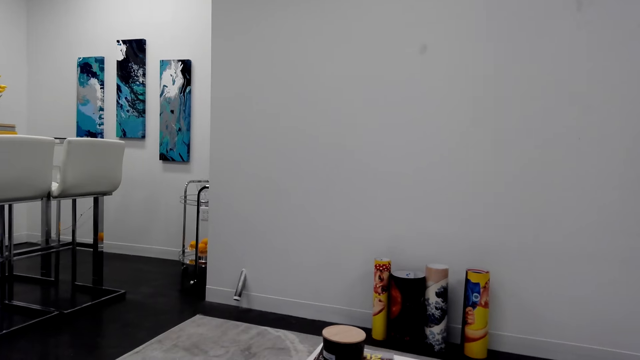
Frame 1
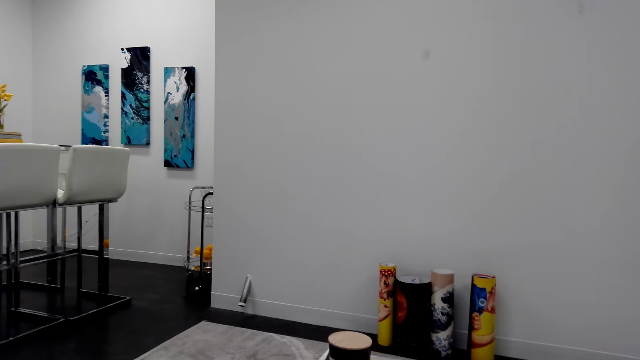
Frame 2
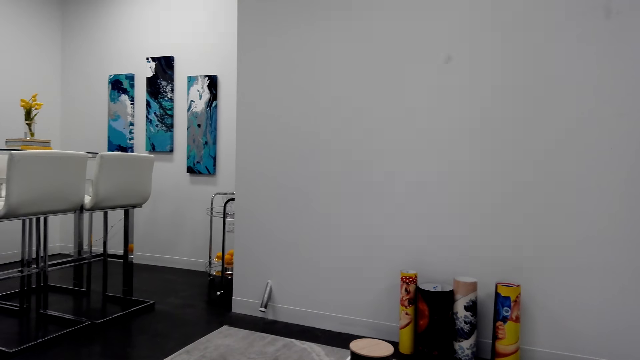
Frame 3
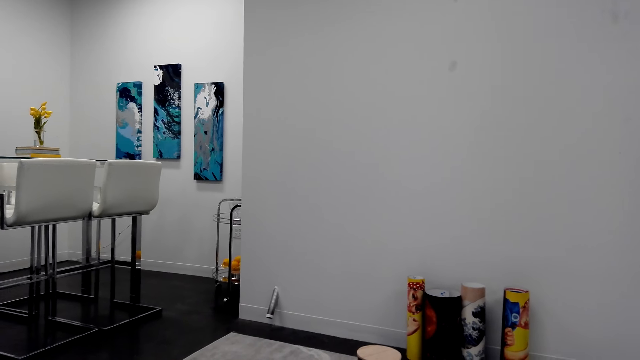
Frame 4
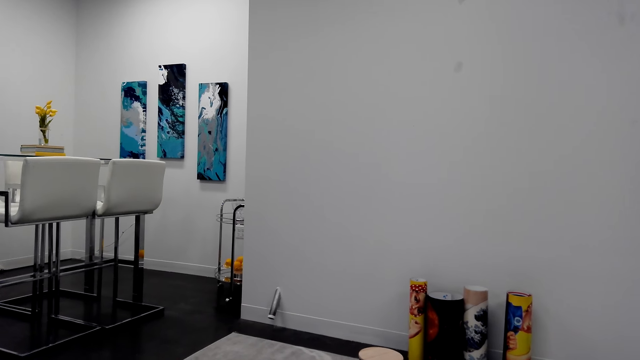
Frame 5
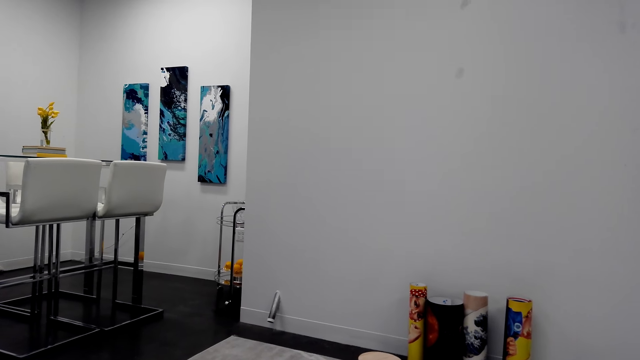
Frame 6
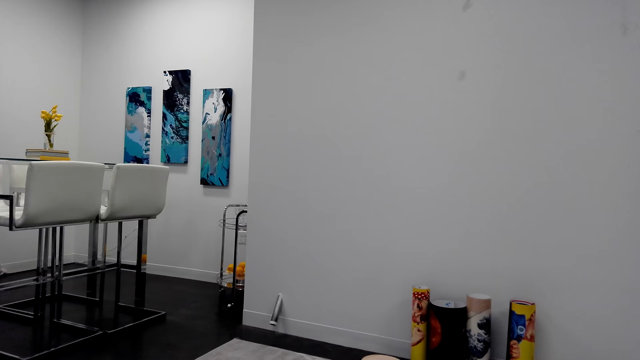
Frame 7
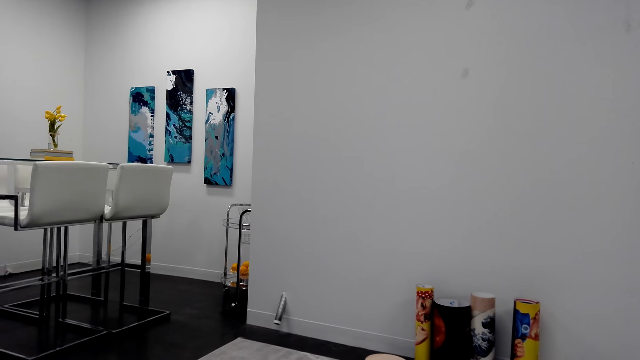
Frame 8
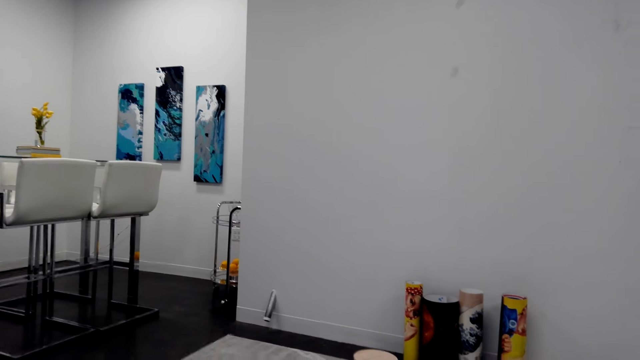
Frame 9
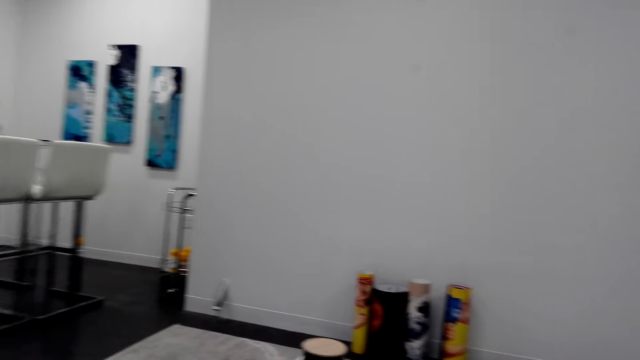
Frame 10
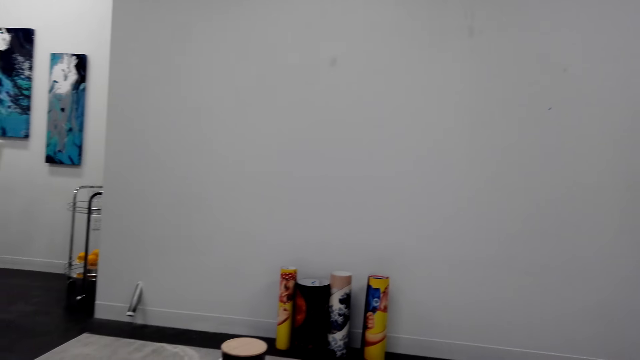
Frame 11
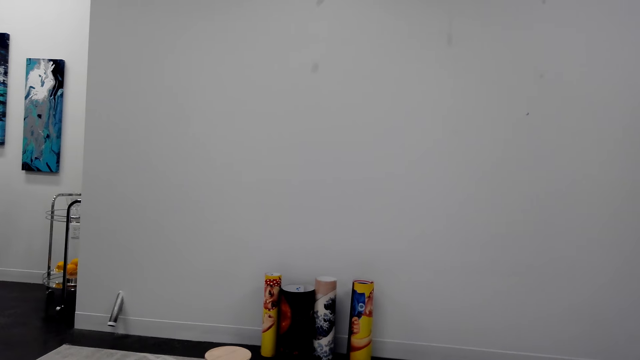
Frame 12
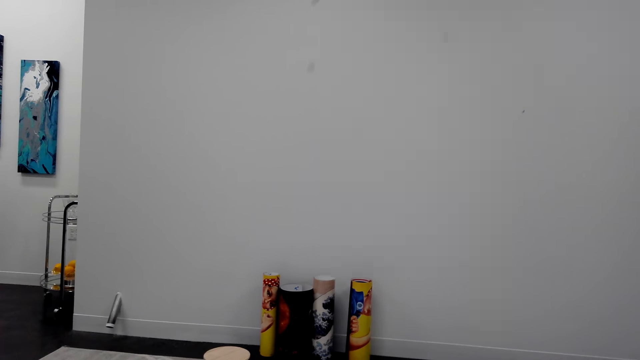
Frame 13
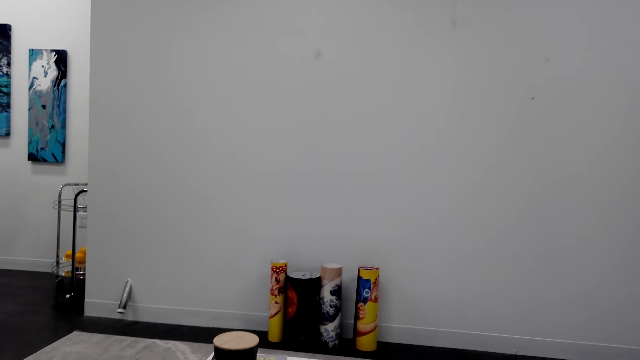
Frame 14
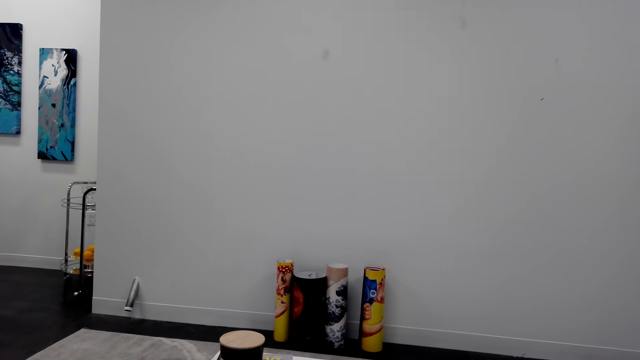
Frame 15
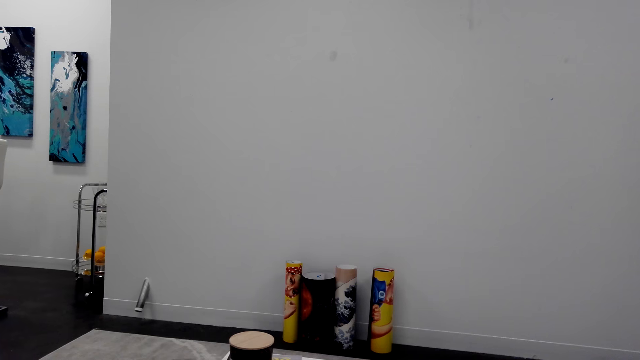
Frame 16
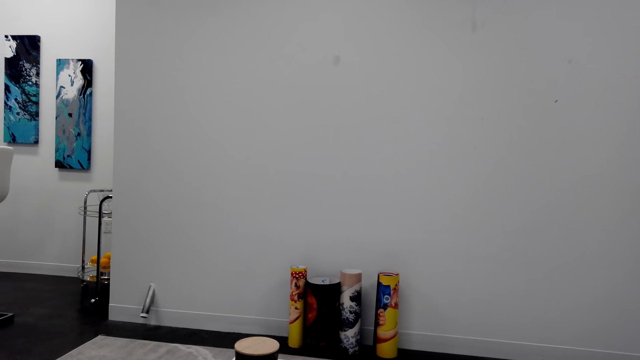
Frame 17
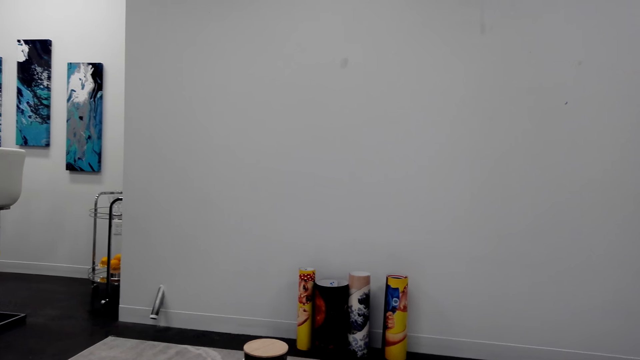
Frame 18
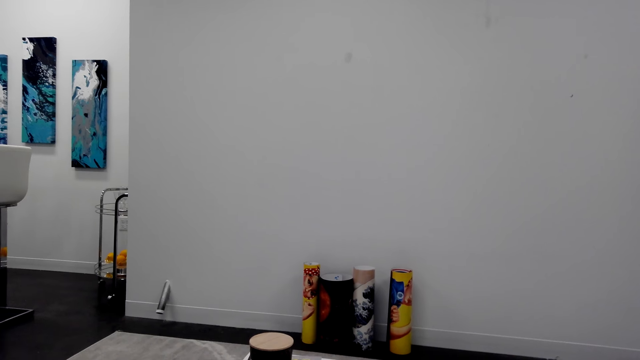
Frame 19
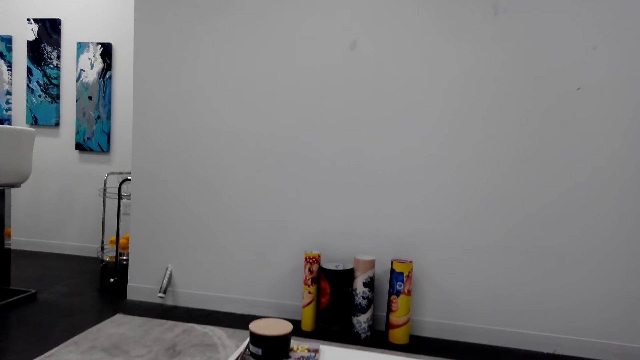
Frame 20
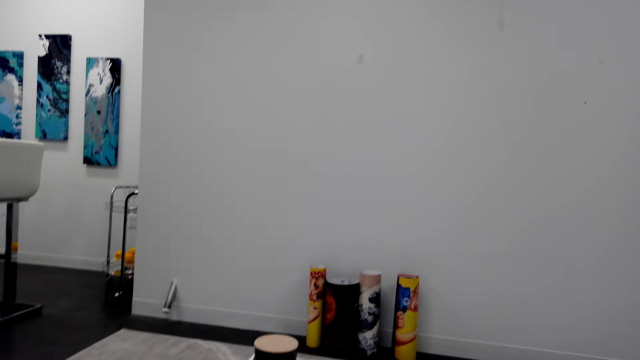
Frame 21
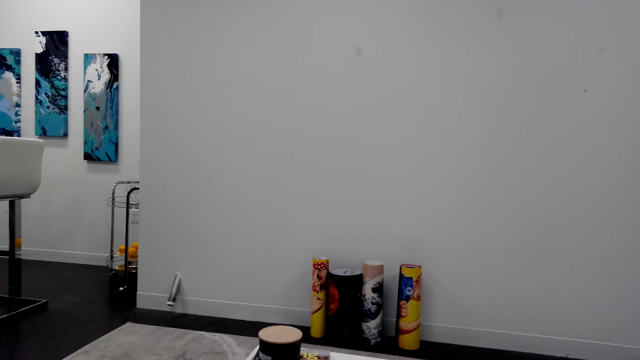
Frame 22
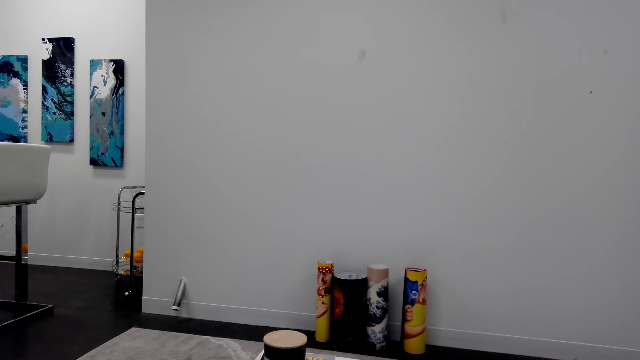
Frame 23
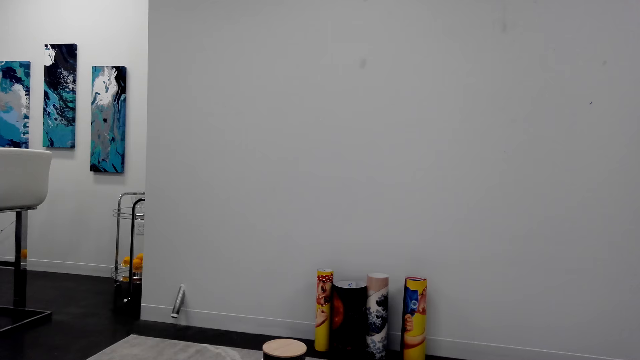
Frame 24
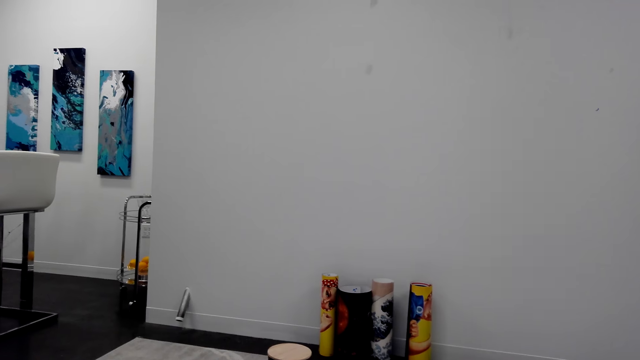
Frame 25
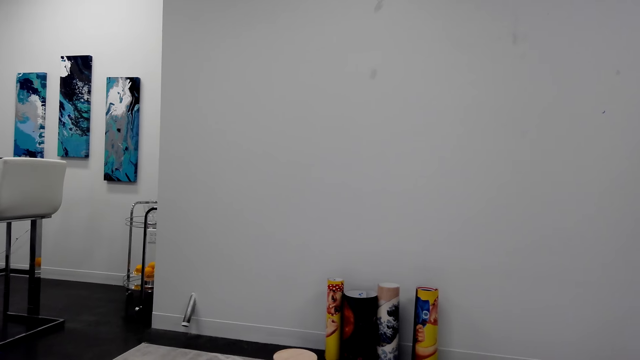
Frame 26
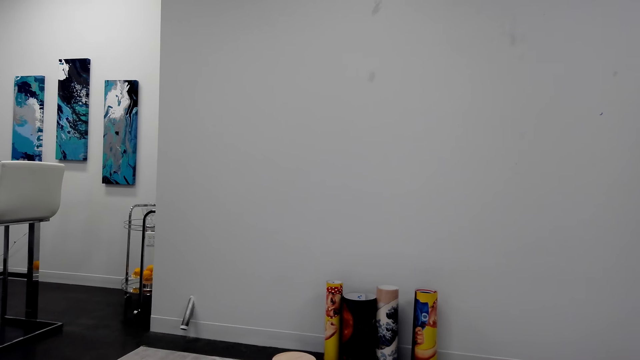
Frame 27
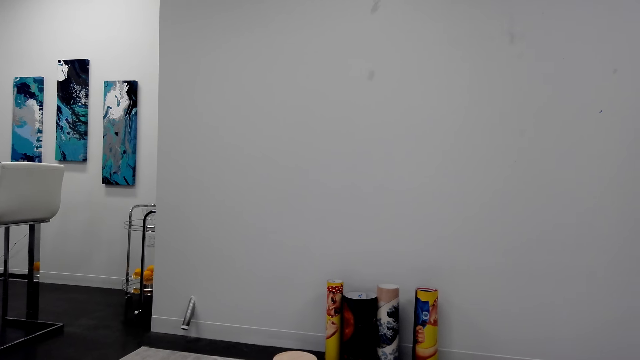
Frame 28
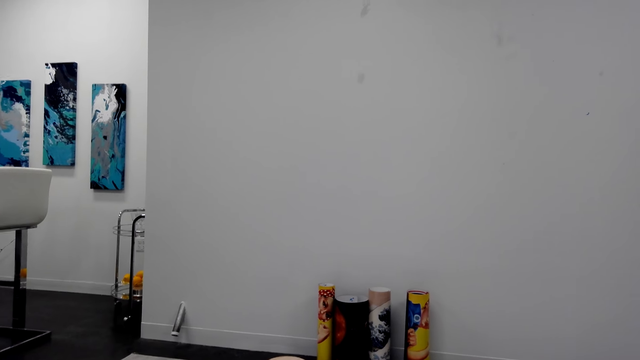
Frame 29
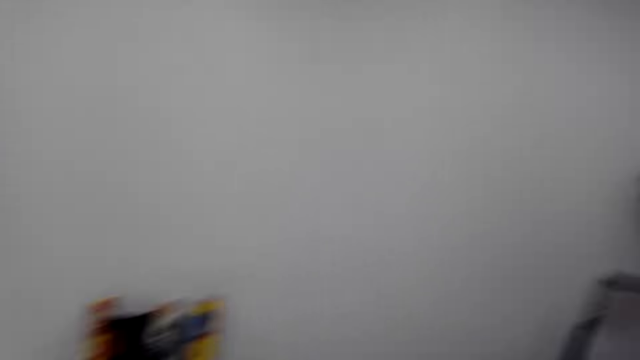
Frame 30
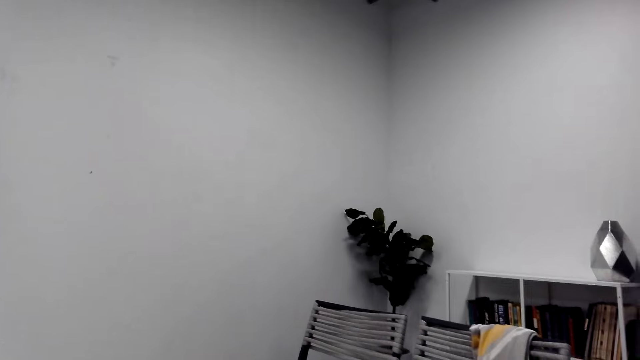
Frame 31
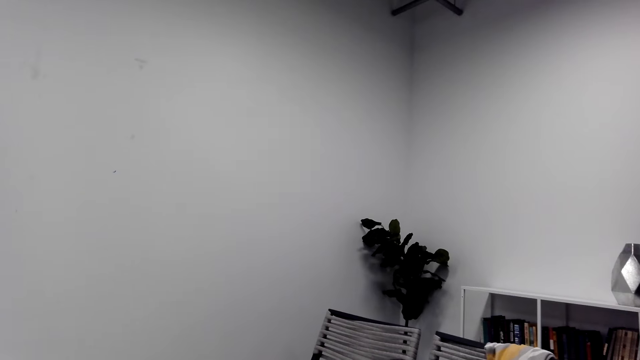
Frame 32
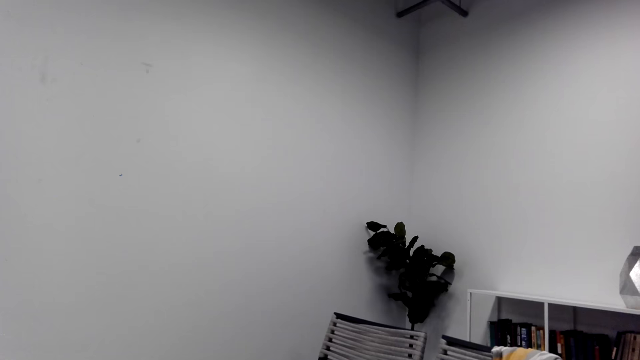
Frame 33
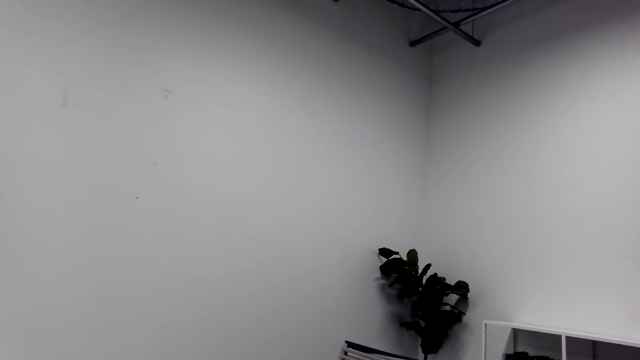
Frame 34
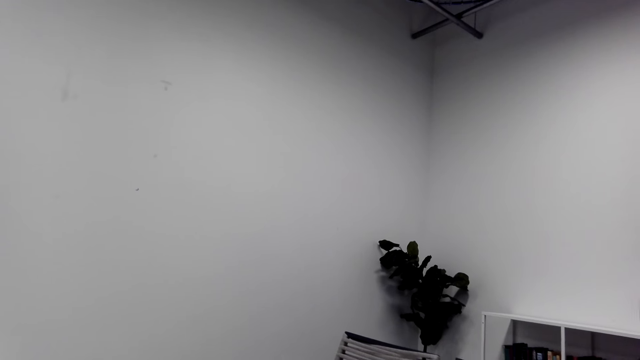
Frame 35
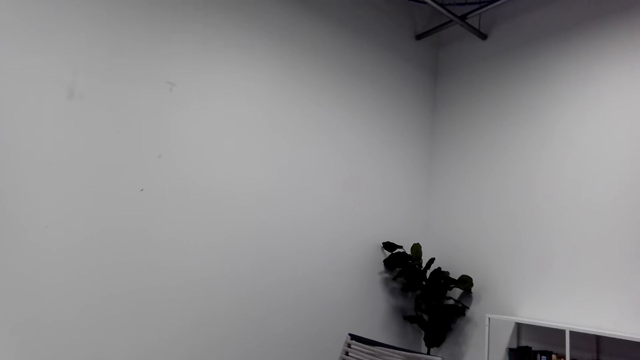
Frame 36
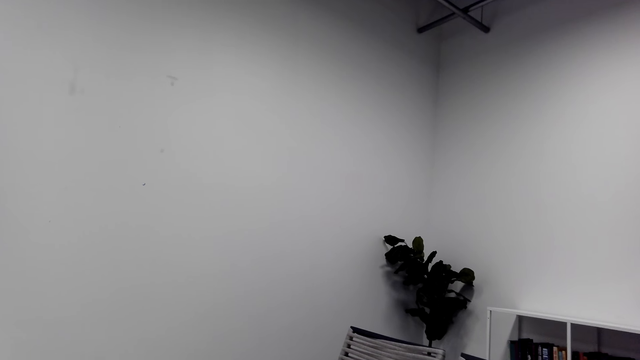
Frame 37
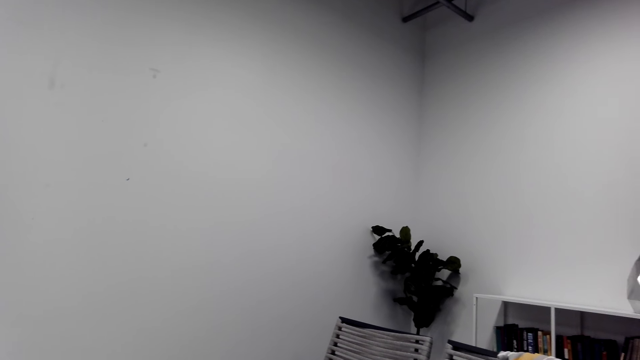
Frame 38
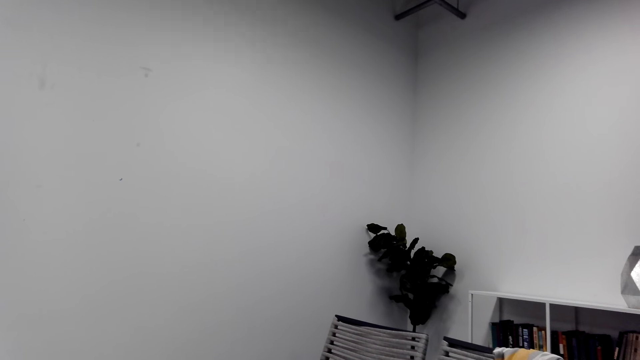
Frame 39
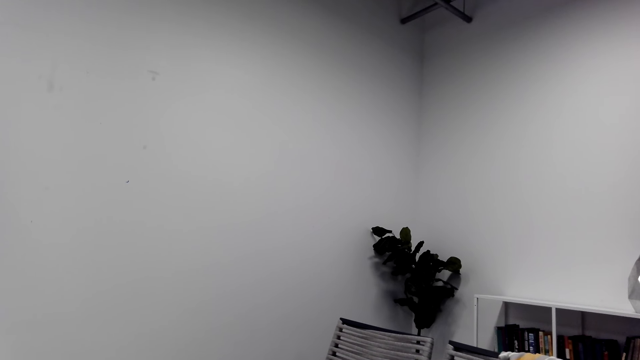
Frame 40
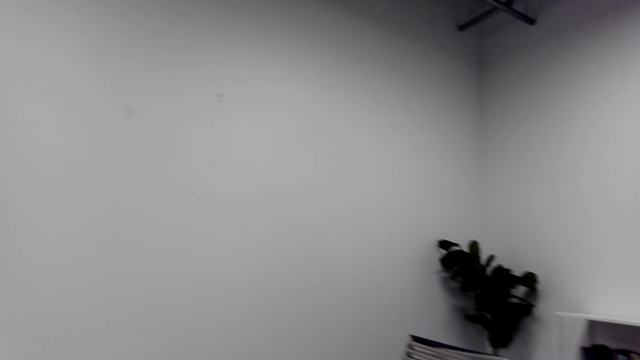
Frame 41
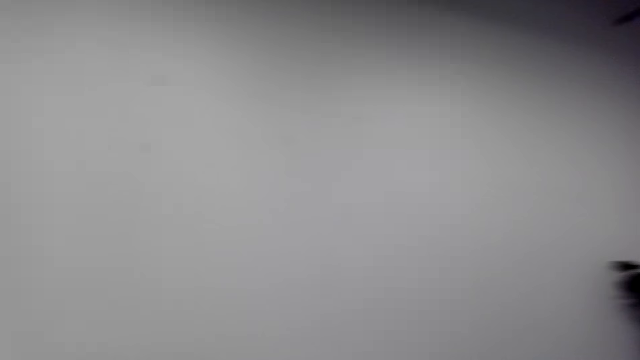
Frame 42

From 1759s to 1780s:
The camera wearer stares at the paintings. They talk to a person. They look around the apartment.
